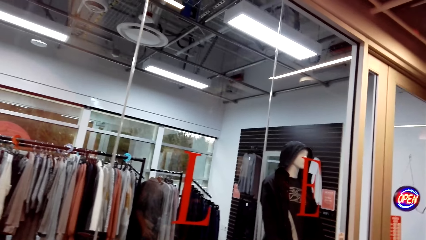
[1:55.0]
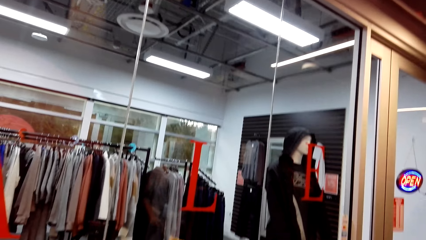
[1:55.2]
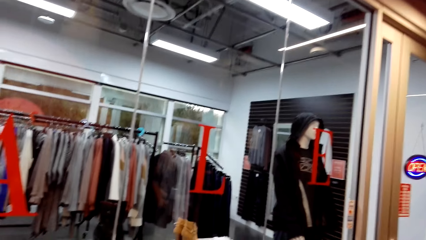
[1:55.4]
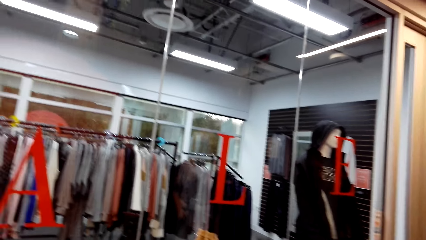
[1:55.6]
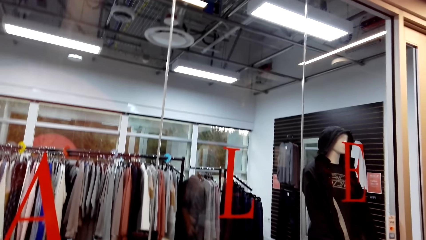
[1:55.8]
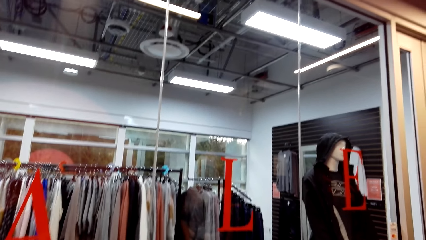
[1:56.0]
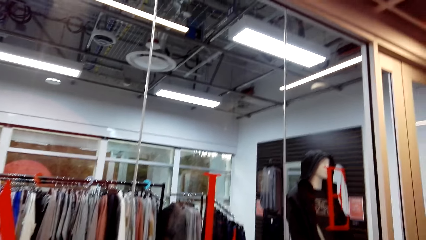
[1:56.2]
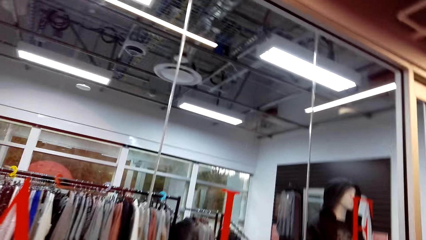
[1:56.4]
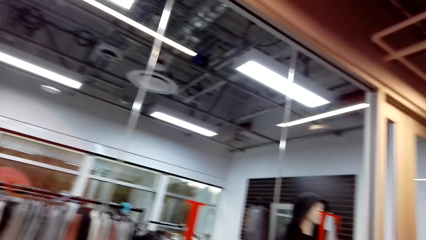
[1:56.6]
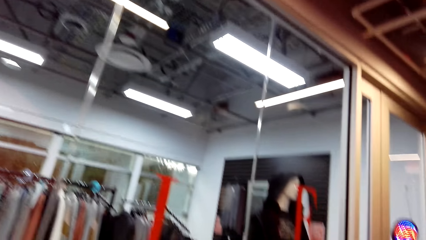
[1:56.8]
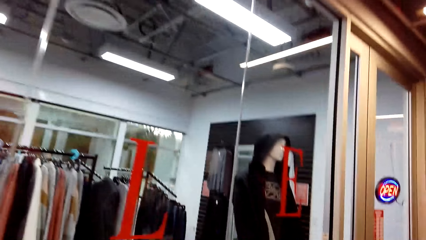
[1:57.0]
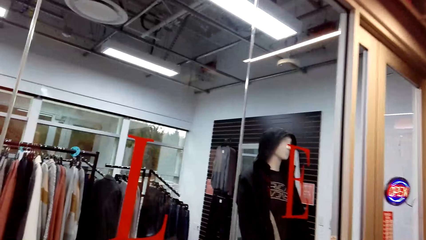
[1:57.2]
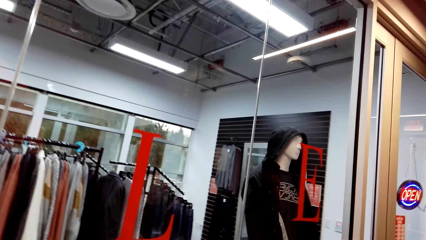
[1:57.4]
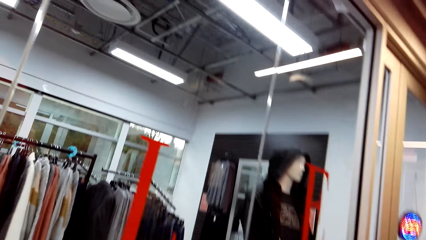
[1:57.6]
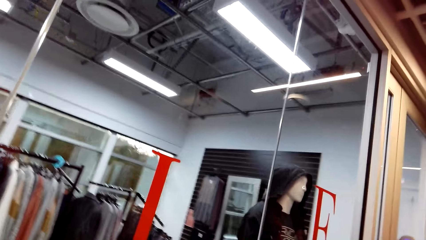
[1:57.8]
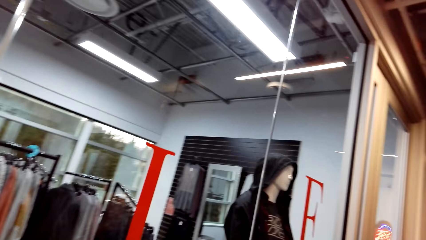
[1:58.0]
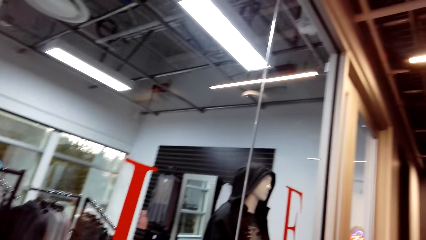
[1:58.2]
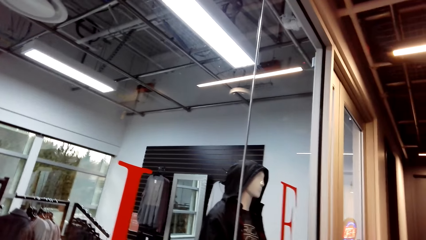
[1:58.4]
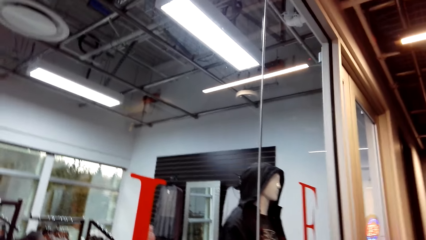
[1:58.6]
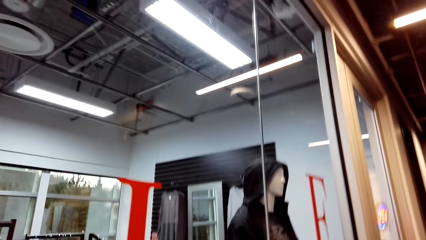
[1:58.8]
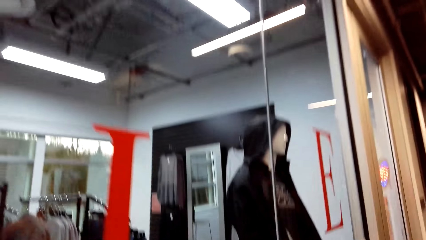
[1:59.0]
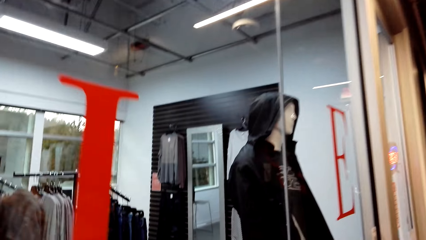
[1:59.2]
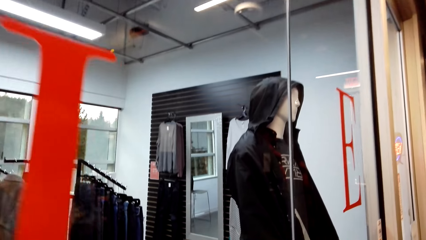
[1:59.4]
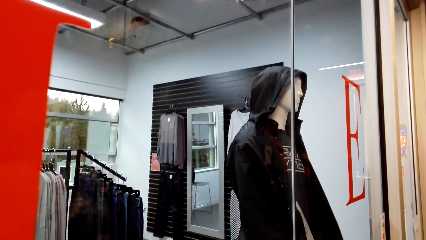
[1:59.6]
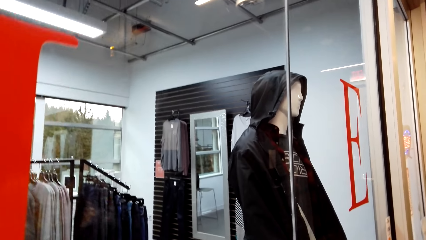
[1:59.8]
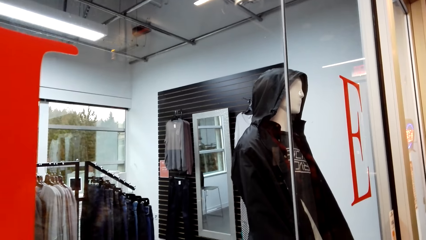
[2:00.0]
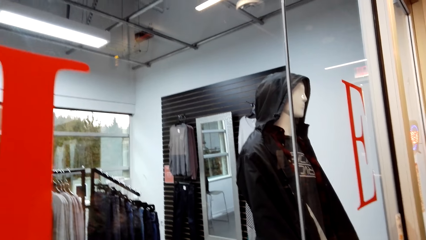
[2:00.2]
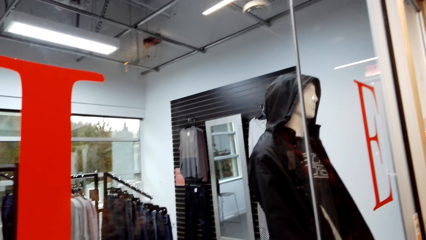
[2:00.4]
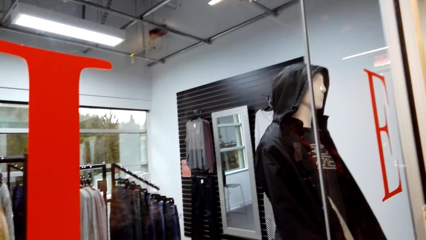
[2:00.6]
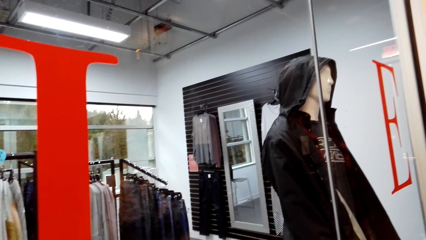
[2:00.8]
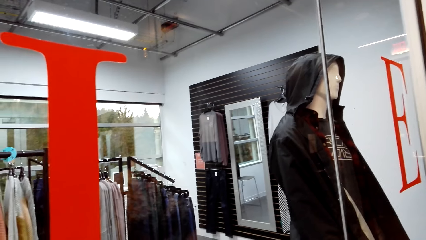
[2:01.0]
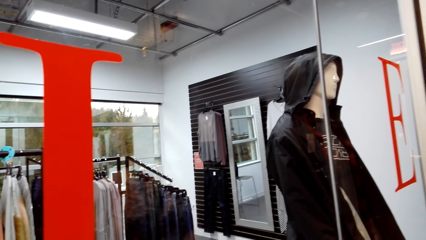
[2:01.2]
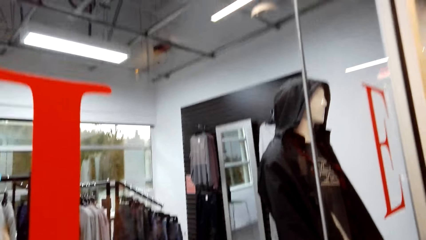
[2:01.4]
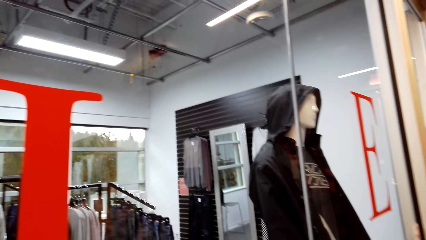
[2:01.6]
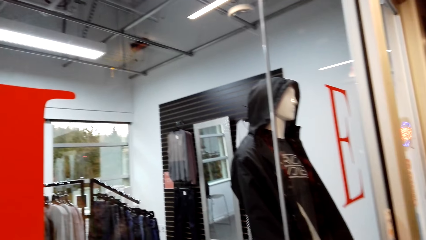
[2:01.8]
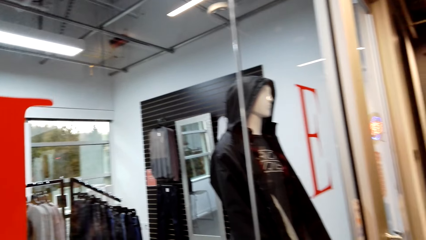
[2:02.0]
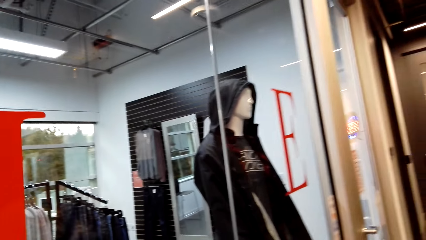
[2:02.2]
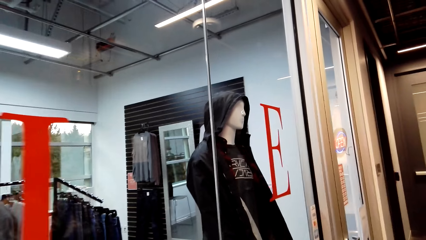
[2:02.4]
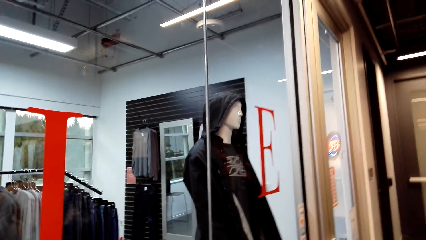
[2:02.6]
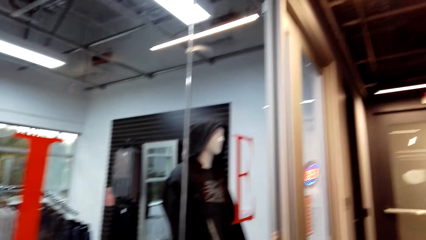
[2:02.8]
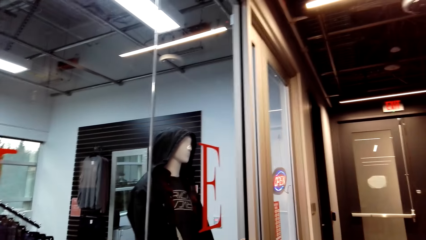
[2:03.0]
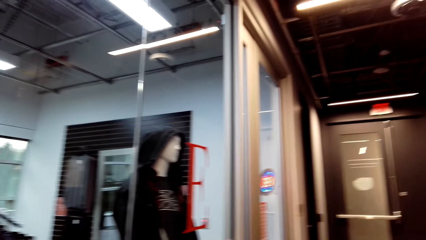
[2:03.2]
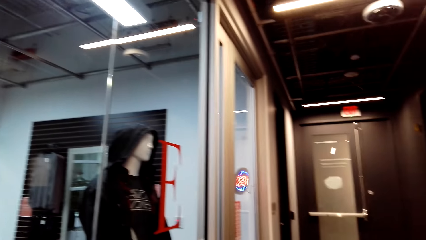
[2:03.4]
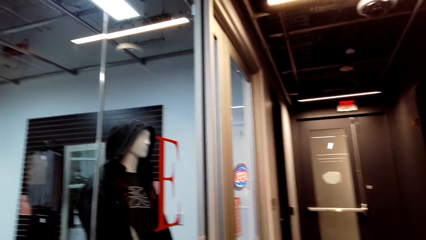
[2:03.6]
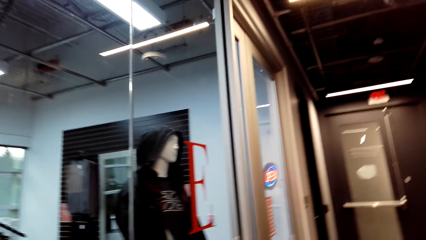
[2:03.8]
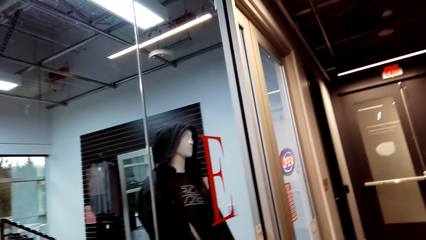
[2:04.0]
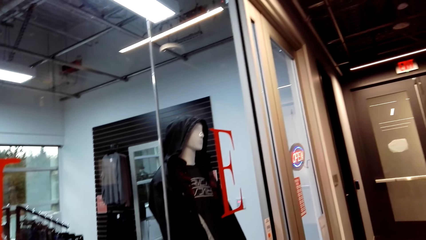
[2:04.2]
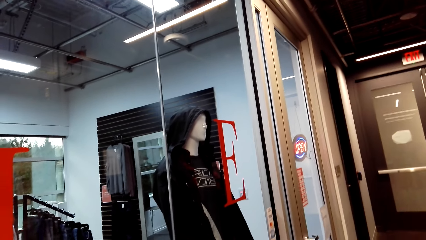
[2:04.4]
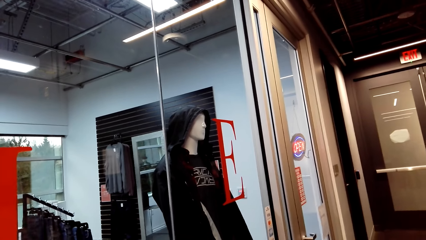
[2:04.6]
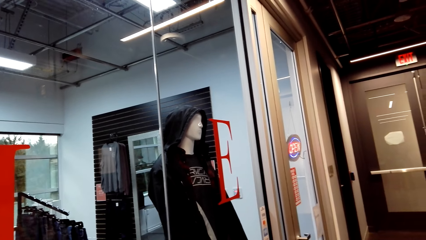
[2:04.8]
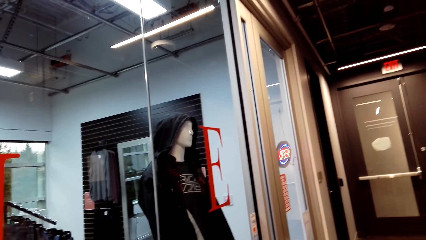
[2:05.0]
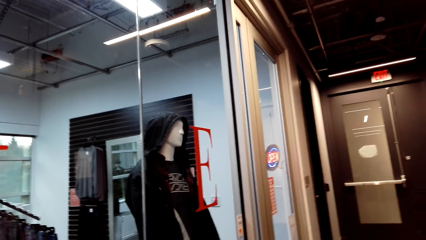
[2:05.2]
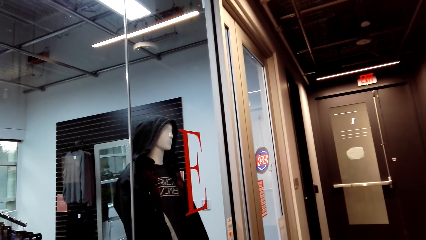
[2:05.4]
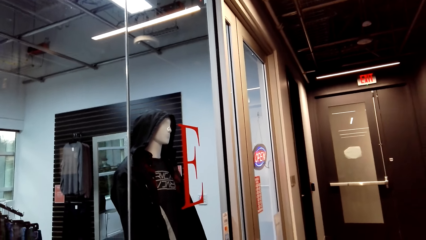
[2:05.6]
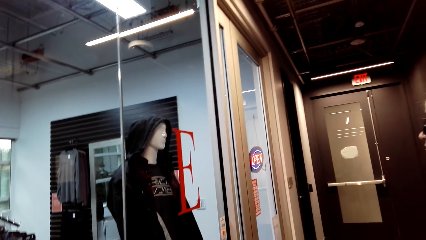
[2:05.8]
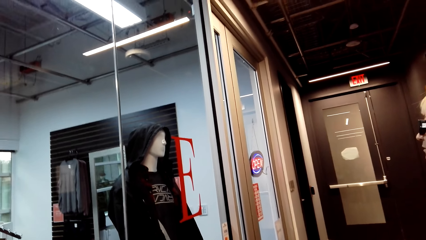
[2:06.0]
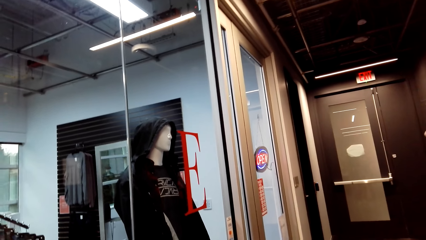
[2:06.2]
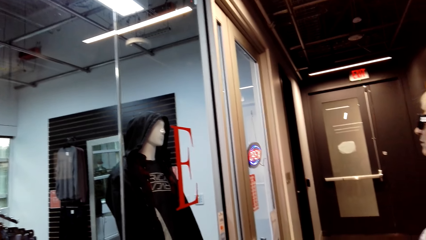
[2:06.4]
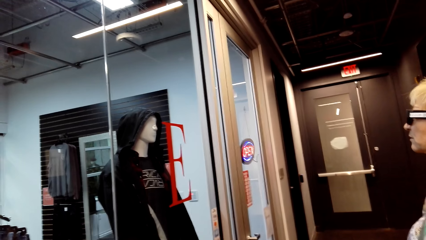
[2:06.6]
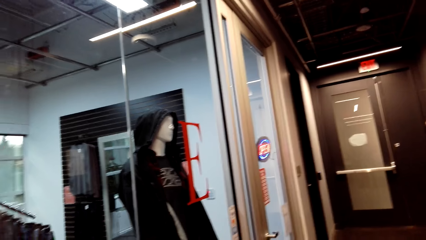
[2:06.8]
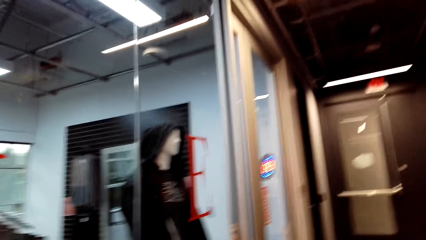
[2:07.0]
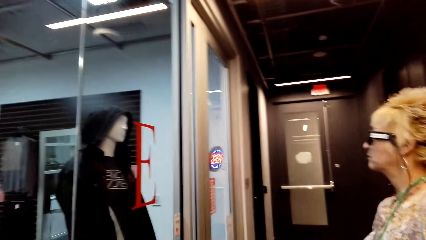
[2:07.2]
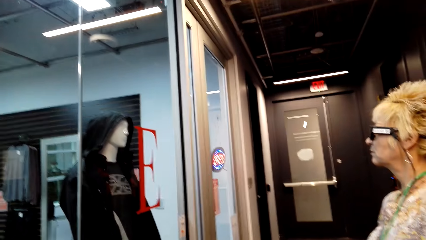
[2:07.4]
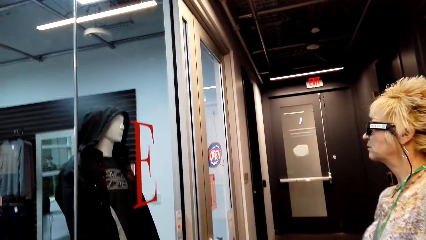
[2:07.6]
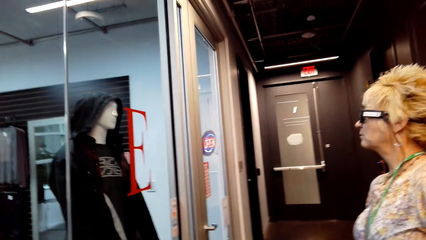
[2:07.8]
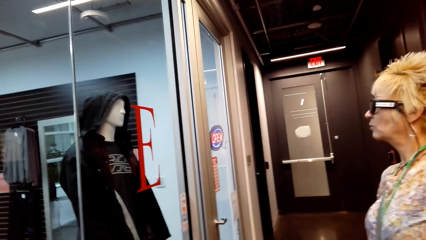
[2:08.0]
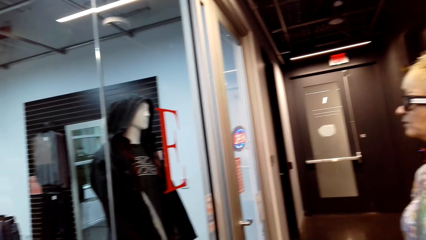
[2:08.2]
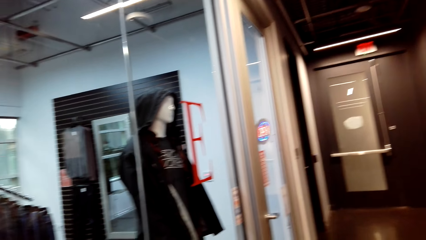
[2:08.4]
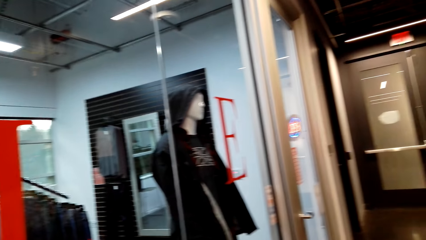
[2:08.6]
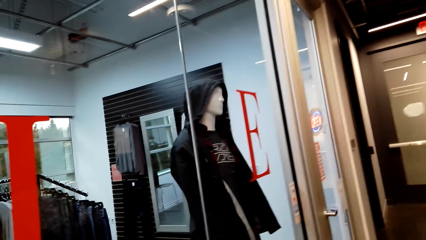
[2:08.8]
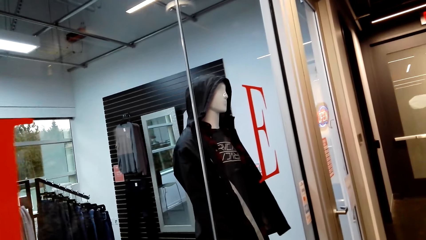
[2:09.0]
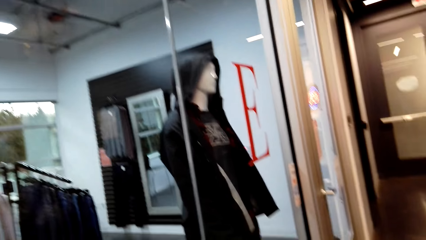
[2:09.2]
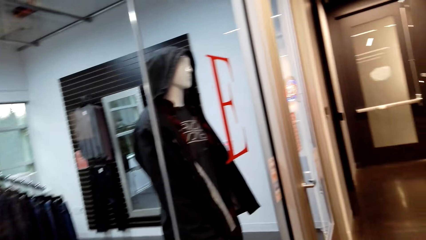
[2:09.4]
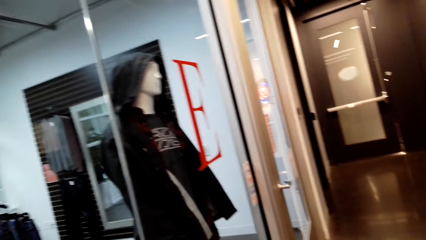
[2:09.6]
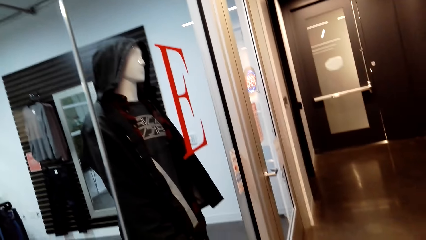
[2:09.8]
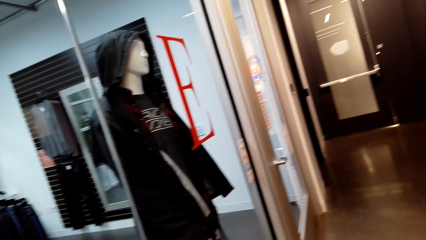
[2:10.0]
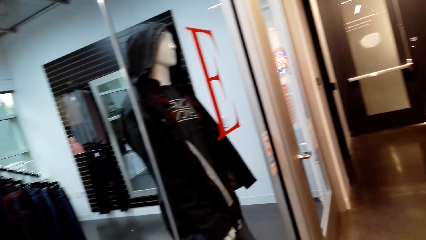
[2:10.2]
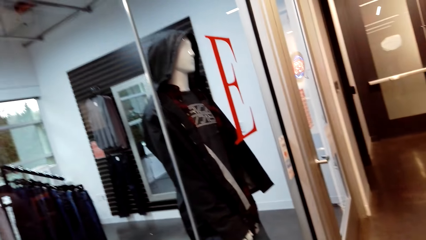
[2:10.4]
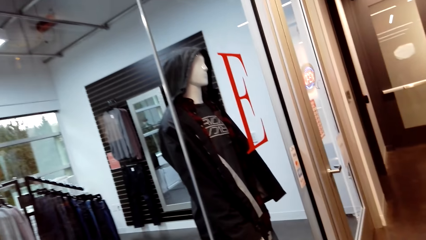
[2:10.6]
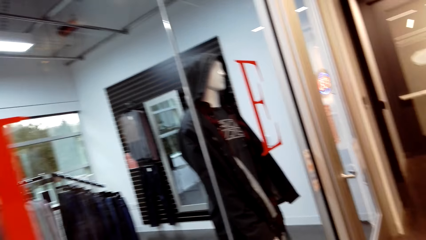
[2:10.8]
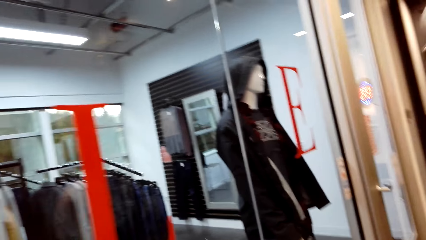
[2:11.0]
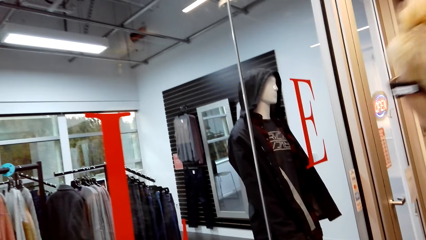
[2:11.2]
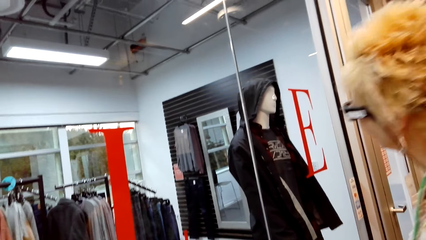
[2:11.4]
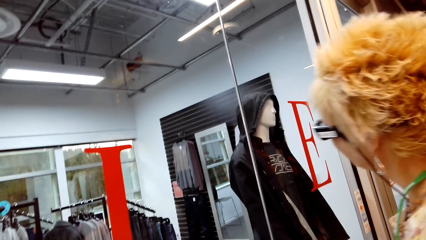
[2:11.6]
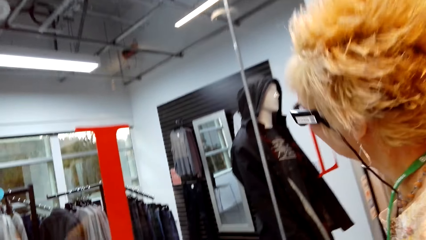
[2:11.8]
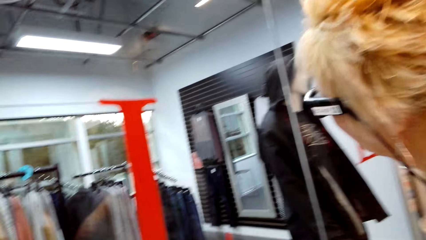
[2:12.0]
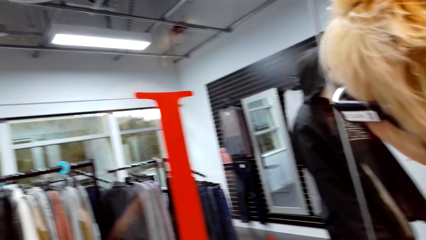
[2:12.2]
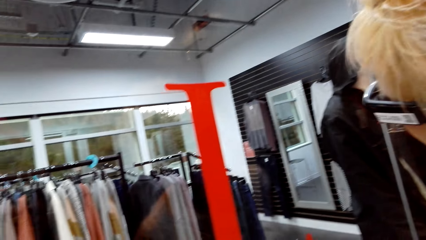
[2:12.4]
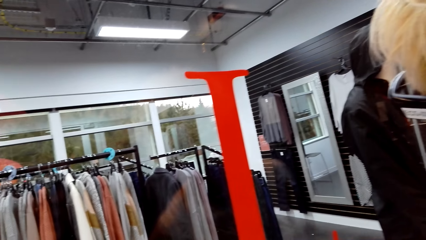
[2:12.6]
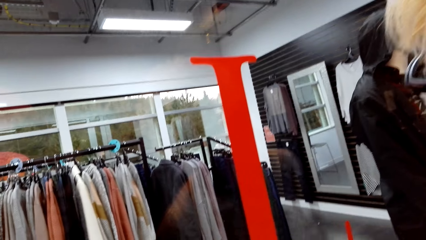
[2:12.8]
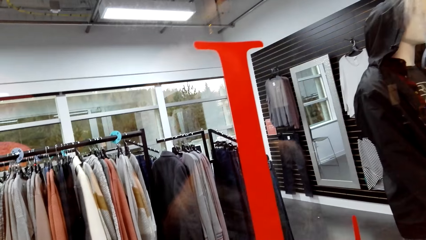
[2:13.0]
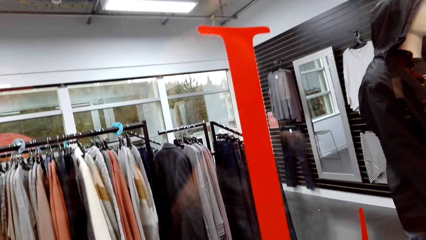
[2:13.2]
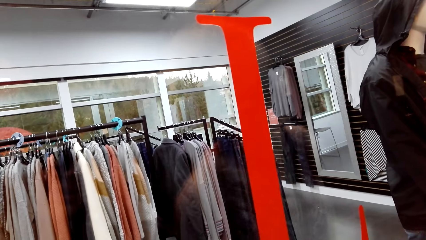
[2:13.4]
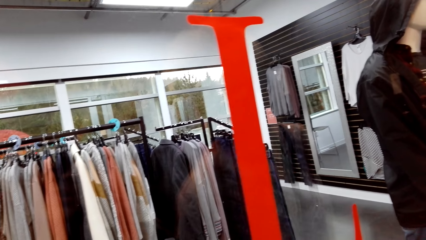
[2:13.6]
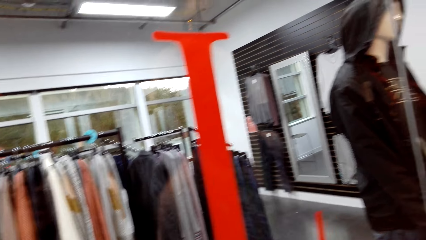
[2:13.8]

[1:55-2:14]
The camera wearer looks around. A lady interacts with the camera wearer.
